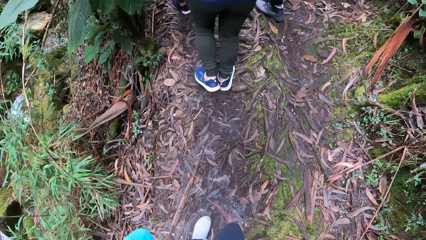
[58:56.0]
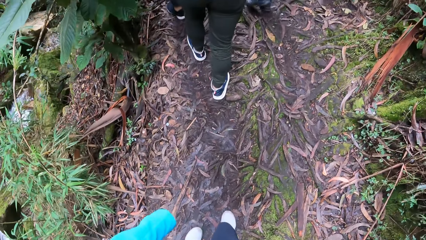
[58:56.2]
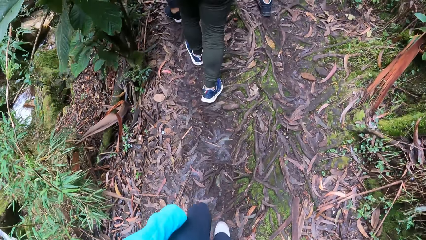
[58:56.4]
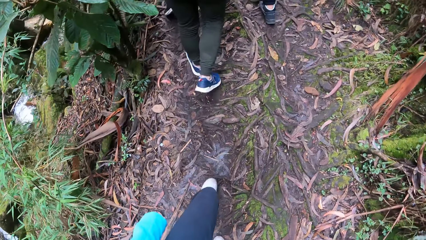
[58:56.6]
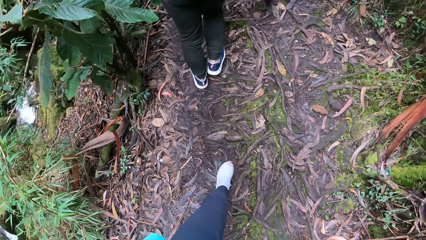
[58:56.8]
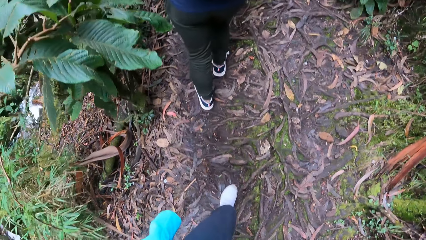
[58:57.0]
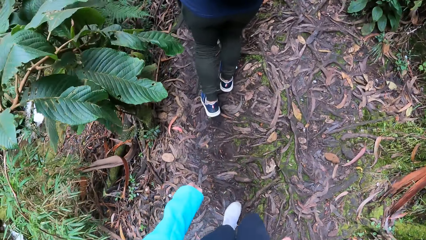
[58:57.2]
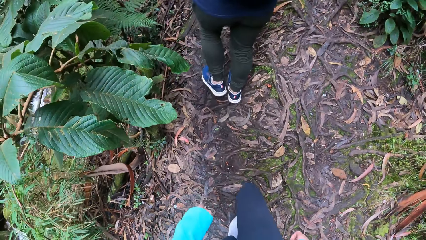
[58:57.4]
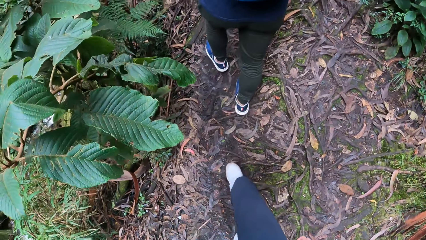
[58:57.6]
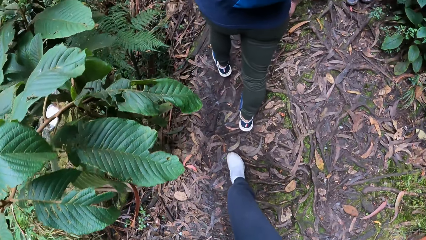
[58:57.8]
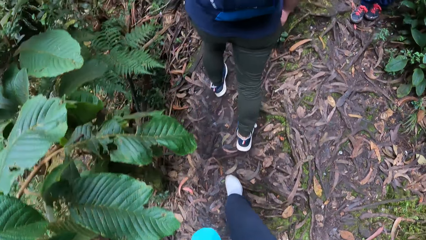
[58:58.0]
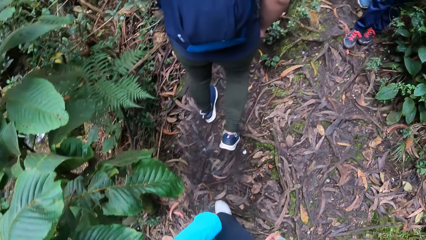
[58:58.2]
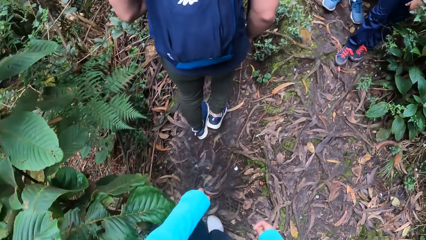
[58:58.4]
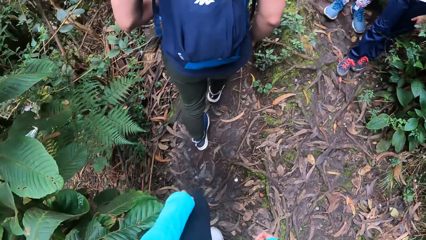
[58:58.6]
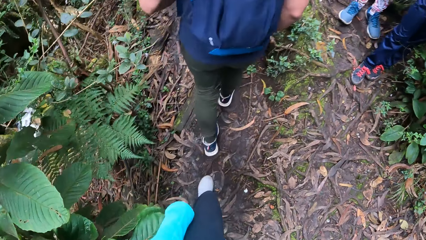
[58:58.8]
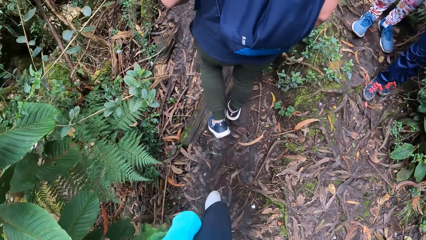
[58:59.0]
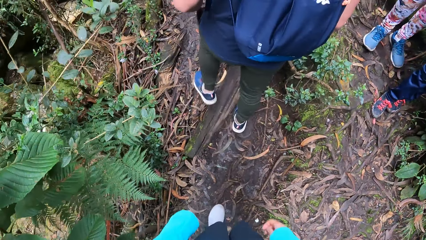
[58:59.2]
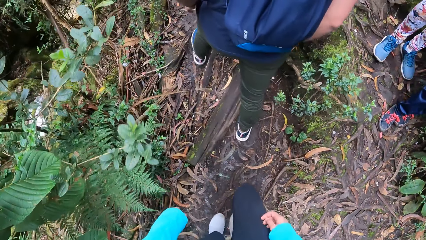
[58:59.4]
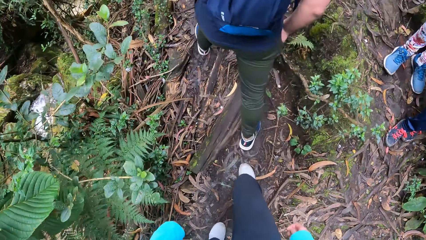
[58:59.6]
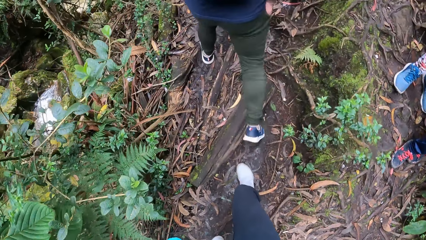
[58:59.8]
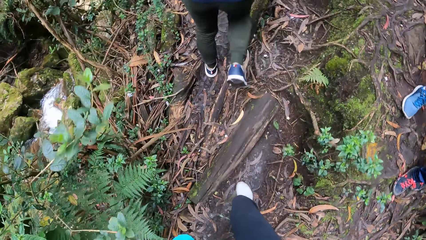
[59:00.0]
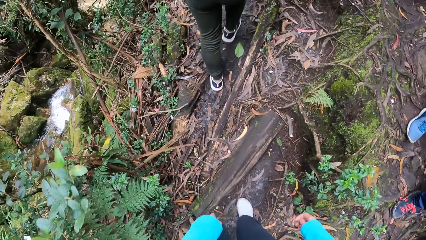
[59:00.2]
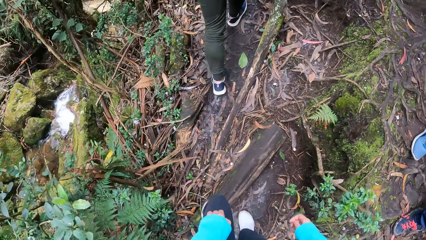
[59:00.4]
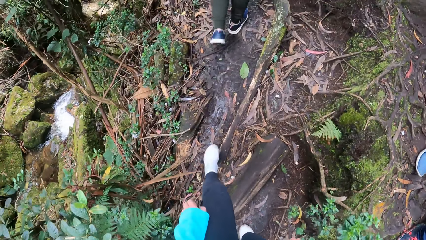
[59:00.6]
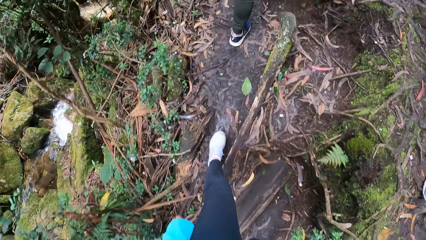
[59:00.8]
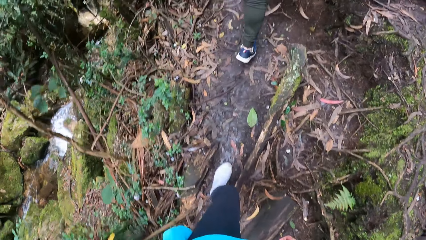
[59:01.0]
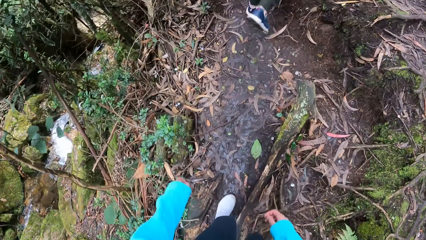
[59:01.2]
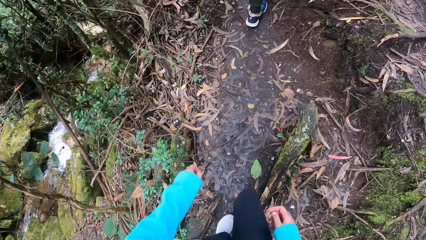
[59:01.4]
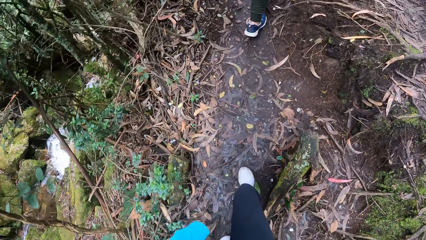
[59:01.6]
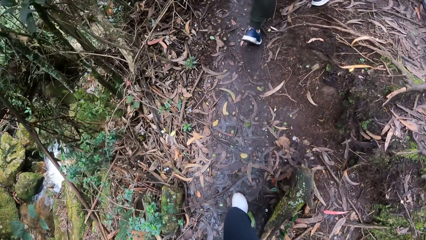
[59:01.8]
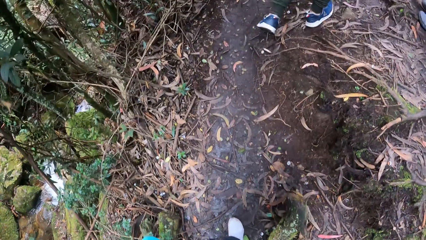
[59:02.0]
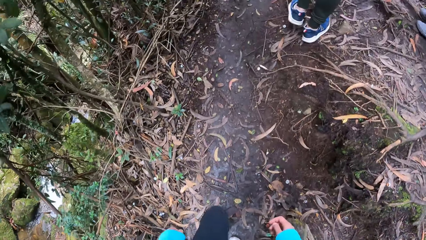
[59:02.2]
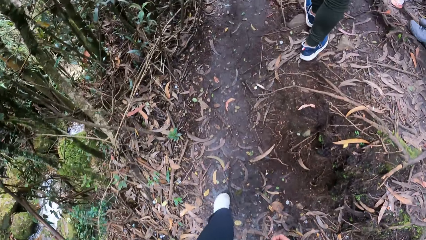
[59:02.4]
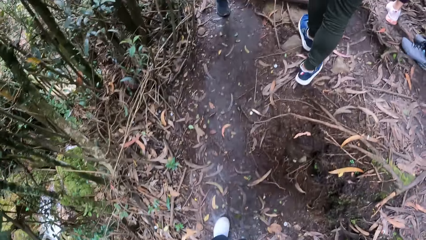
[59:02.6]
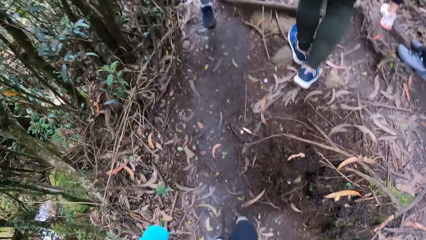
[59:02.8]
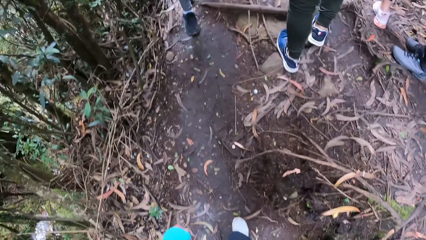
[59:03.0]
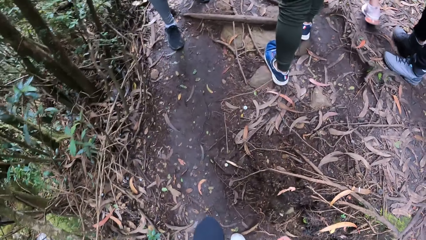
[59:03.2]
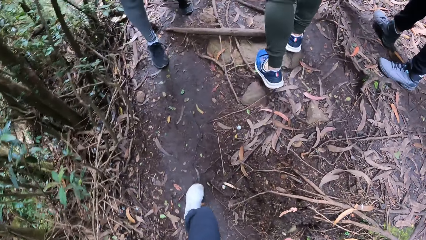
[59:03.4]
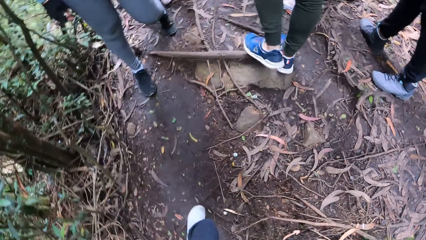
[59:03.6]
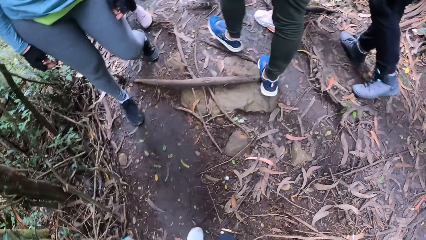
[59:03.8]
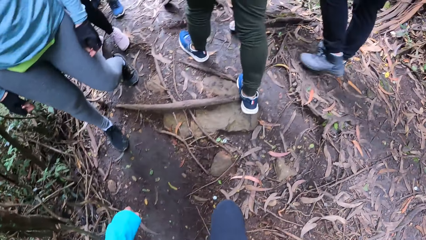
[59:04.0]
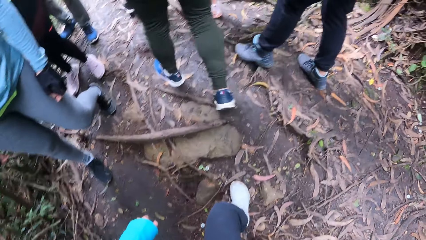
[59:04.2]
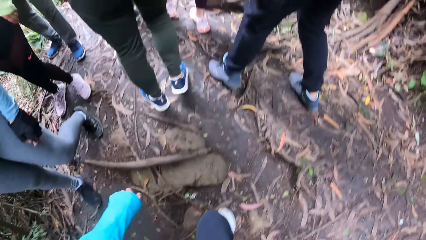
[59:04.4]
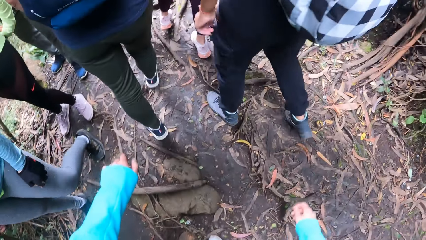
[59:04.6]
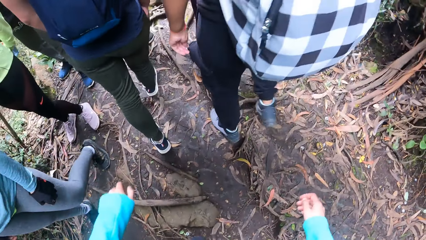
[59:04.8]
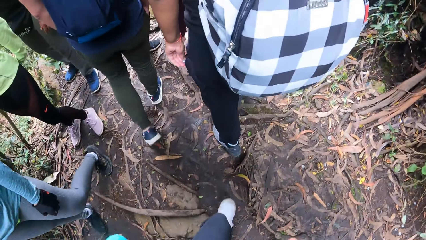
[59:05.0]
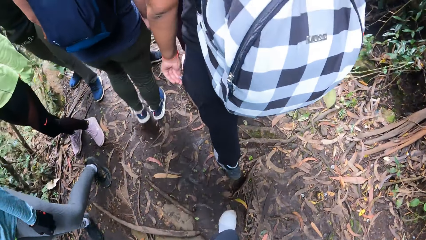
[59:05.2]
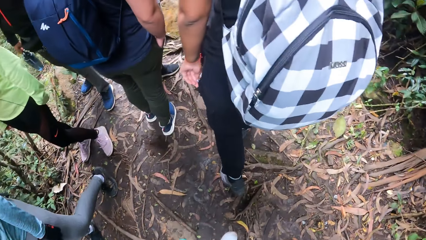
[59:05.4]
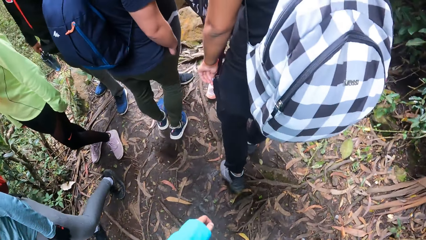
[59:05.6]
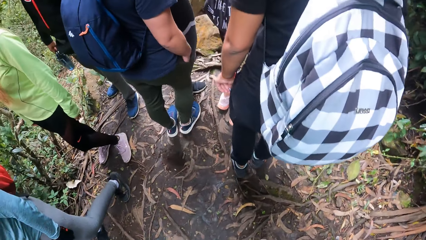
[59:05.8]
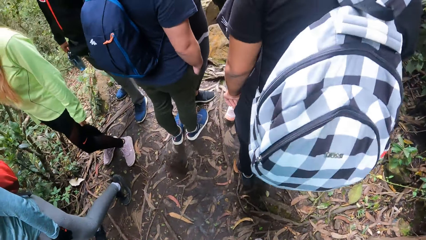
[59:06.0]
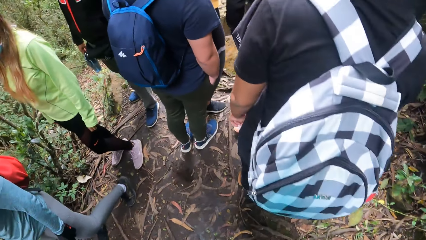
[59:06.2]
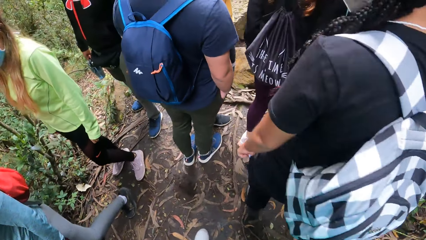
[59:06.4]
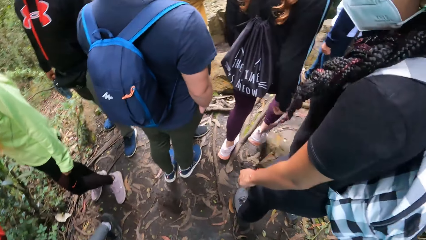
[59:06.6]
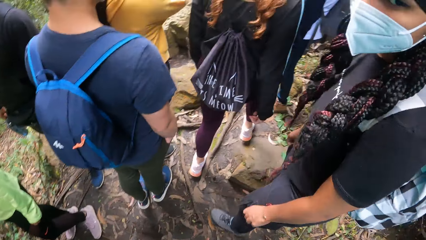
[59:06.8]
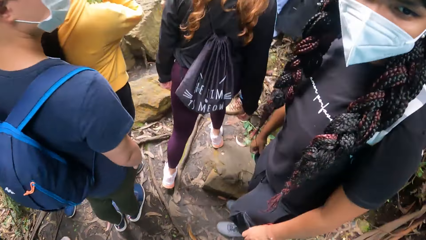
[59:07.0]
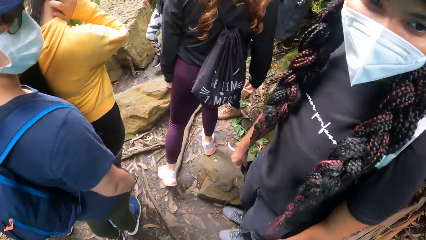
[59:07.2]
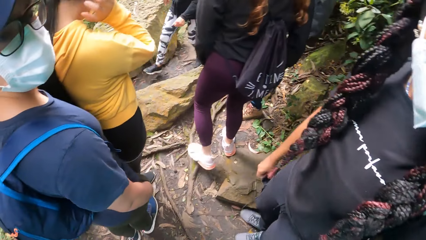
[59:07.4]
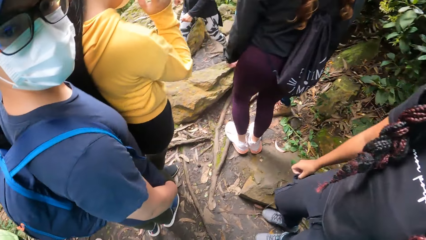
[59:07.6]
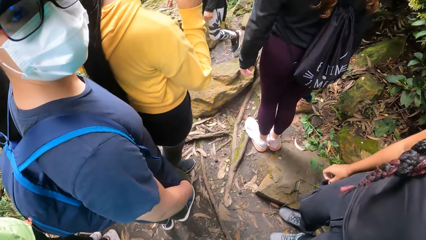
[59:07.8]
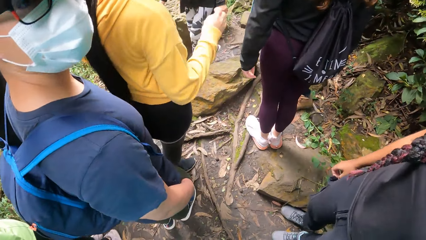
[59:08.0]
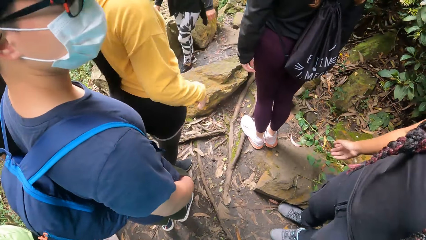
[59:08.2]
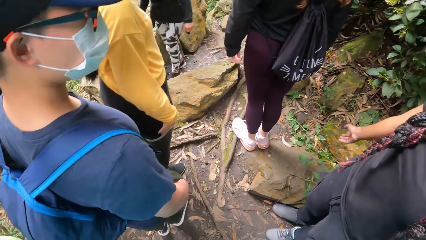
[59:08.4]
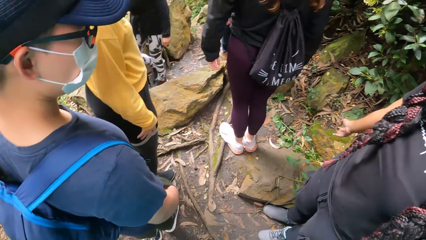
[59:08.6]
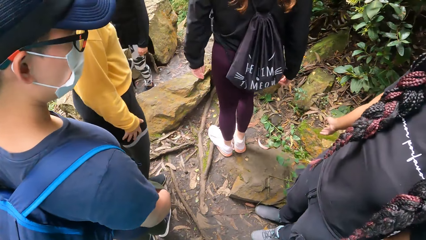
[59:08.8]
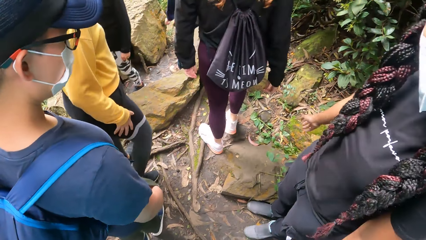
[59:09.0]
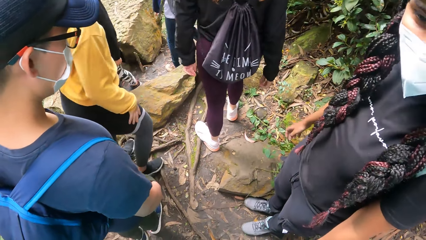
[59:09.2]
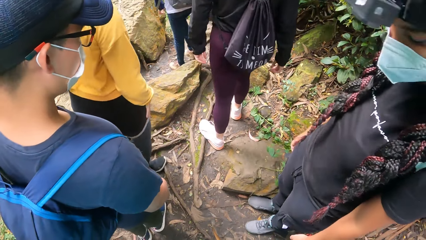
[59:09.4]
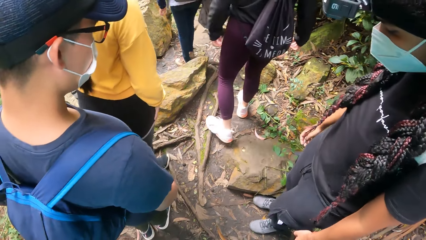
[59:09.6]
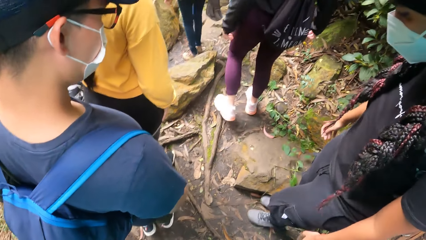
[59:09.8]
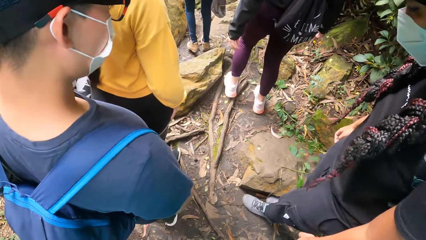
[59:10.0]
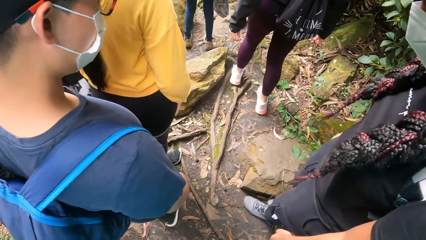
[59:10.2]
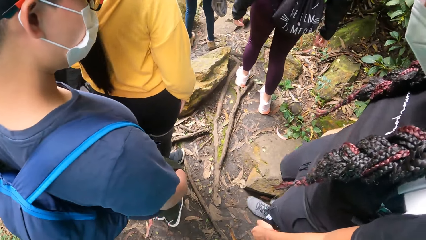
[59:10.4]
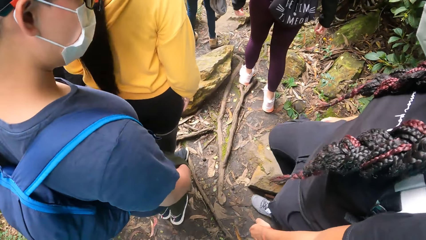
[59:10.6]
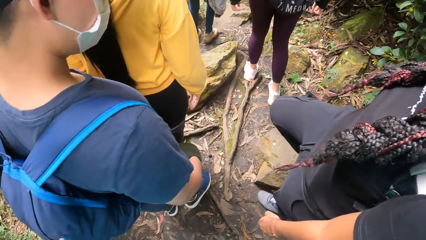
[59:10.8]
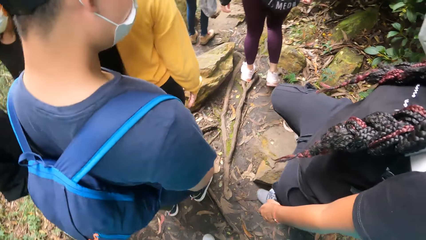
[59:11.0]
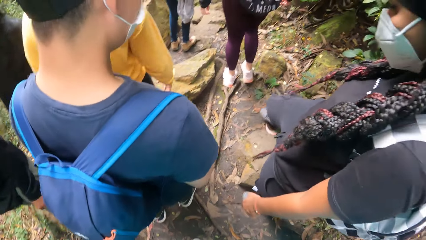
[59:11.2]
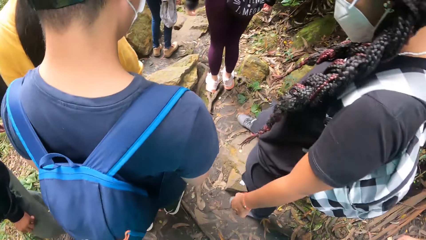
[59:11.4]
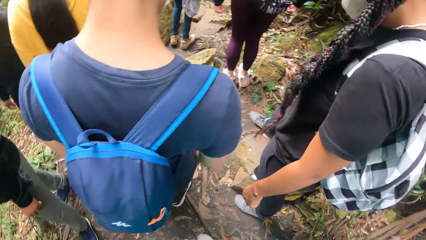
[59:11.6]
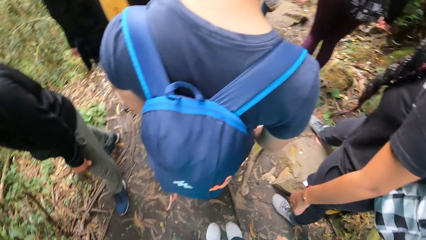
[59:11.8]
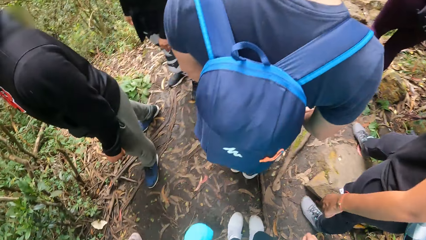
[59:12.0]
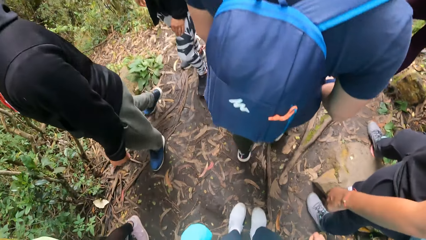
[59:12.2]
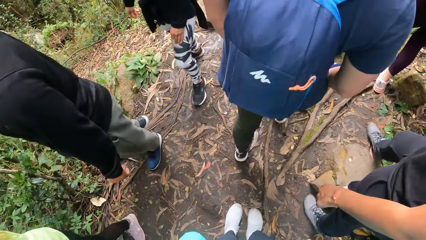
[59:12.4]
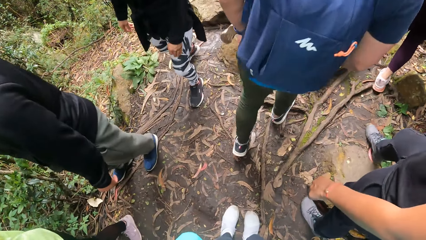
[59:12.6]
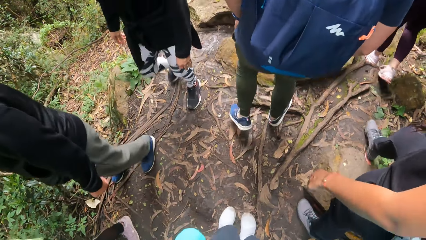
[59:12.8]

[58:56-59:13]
The camera wearer looks at the river. They walk around. They look at a person. They look at another person.
